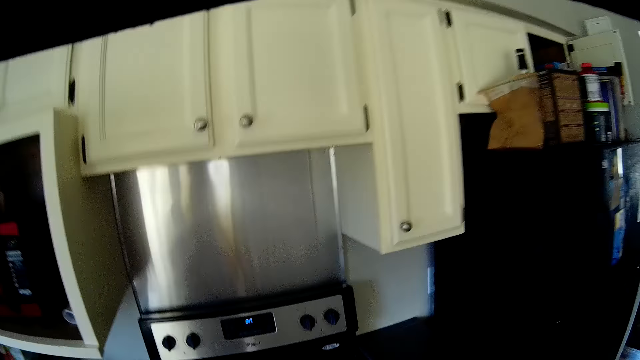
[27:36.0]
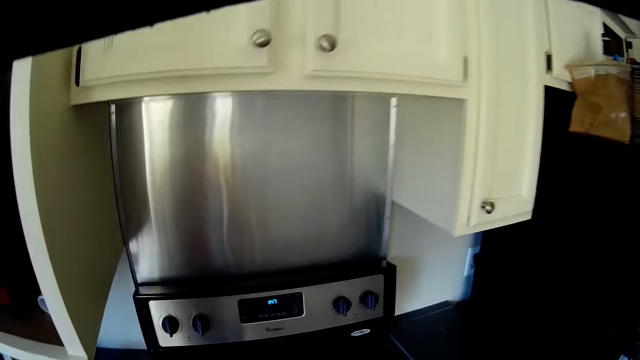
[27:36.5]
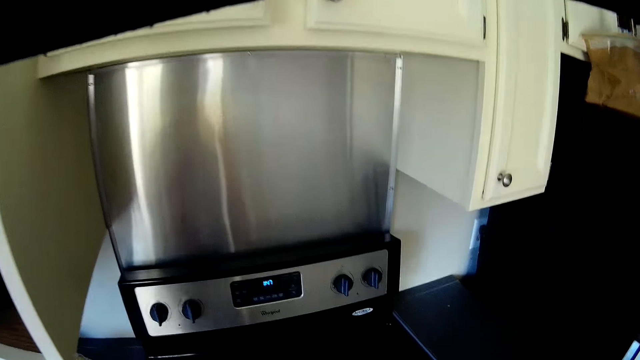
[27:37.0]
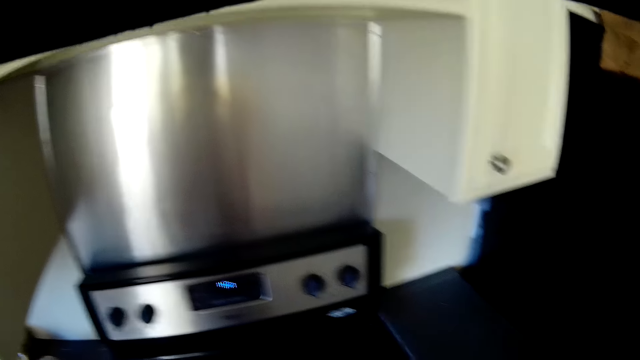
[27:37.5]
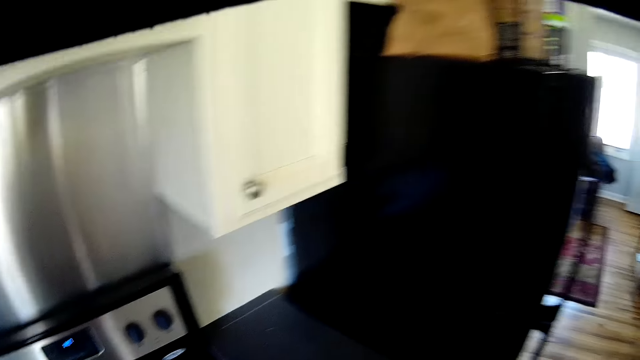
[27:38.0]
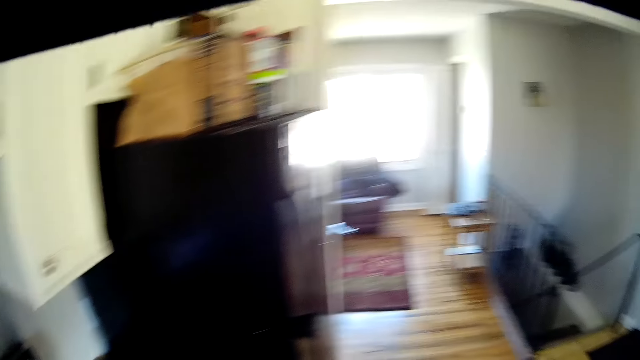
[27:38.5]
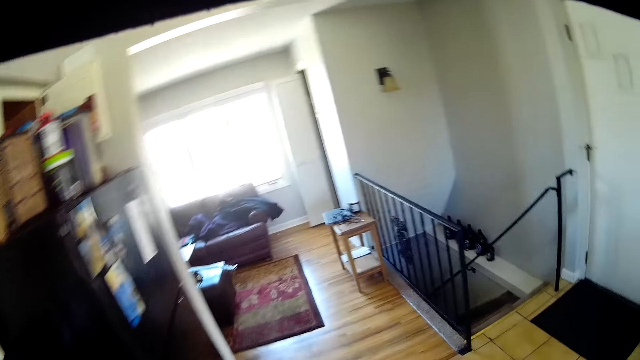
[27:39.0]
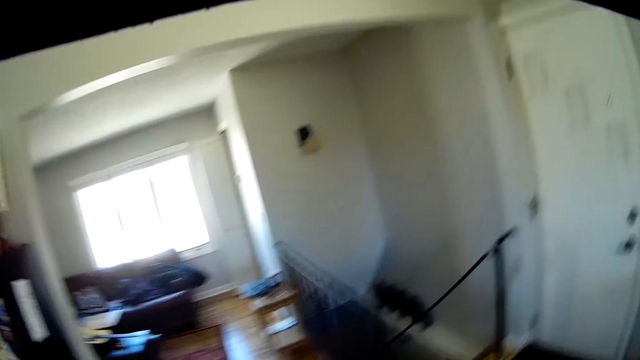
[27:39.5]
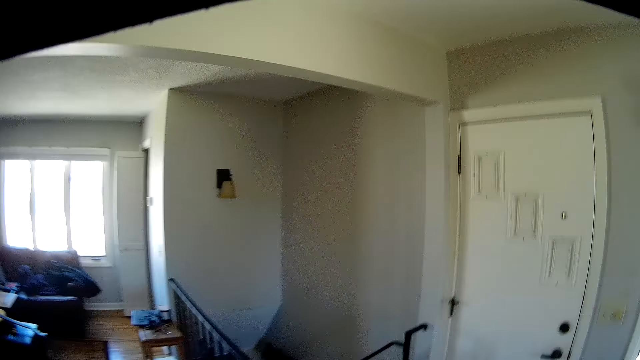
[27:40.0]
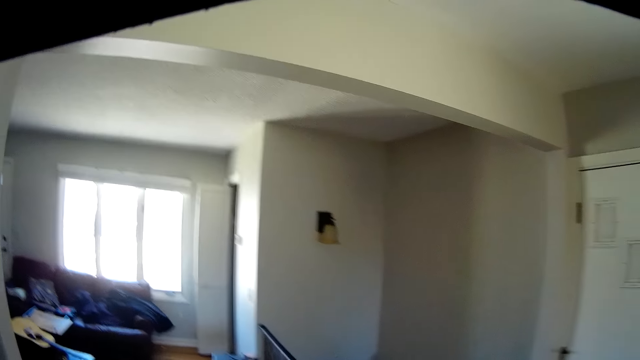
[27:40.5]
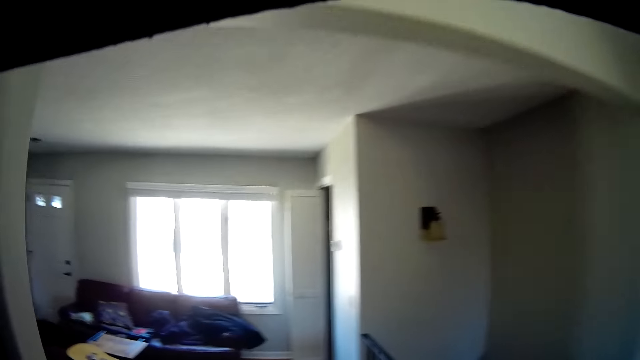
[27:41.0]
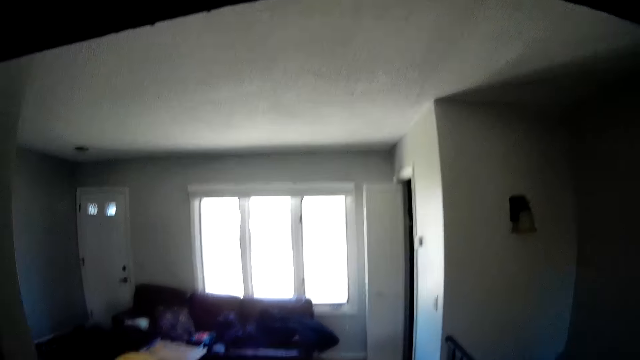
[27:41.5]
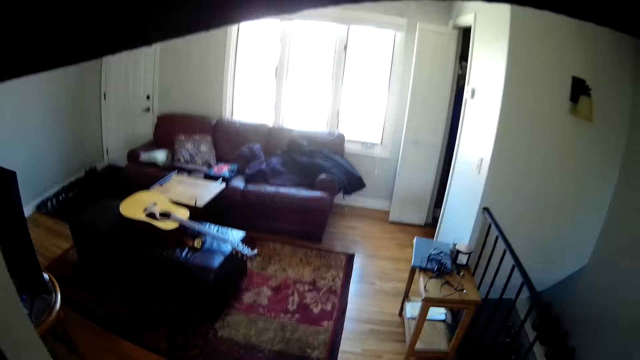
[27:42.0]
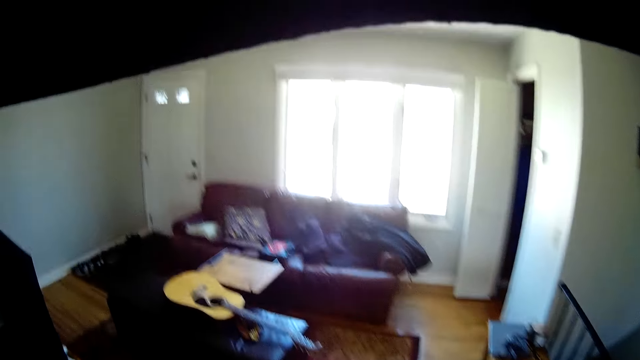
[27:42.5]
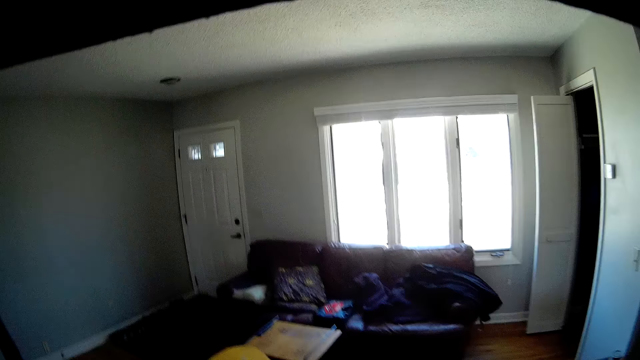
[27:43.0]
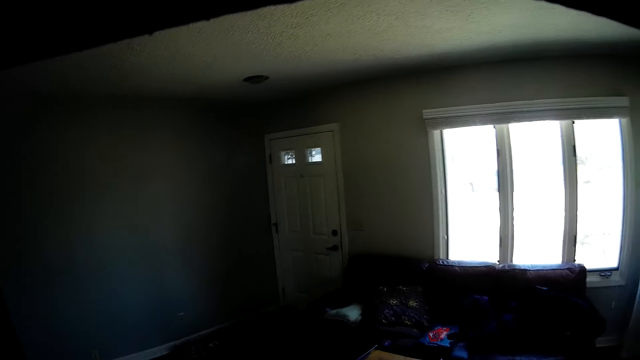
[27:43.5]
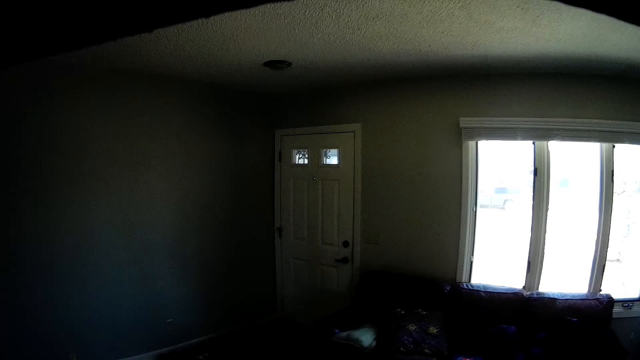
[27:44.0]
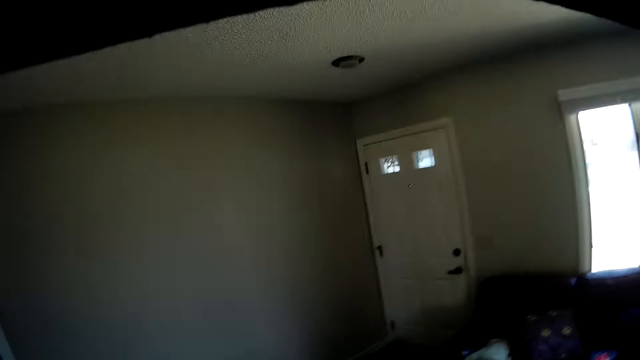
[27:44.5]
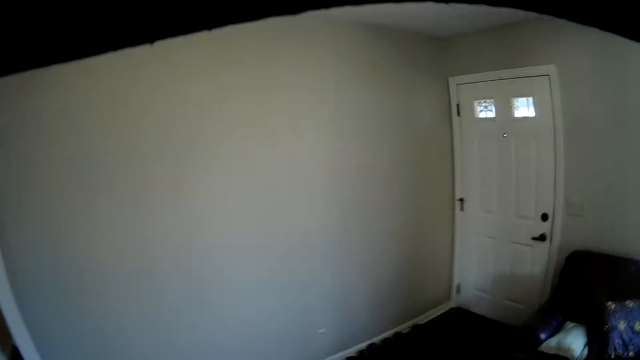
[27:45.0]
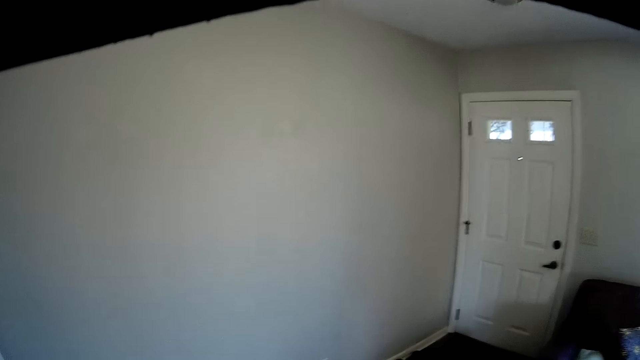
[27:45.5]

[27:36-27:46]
The camera wearer walks out of the kitchen into another room.

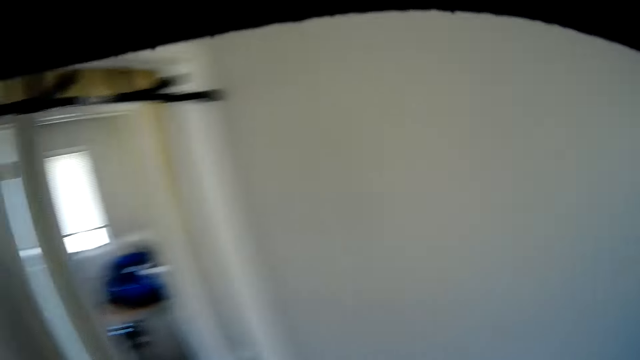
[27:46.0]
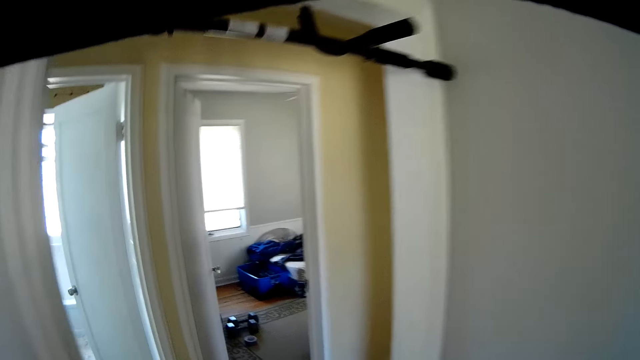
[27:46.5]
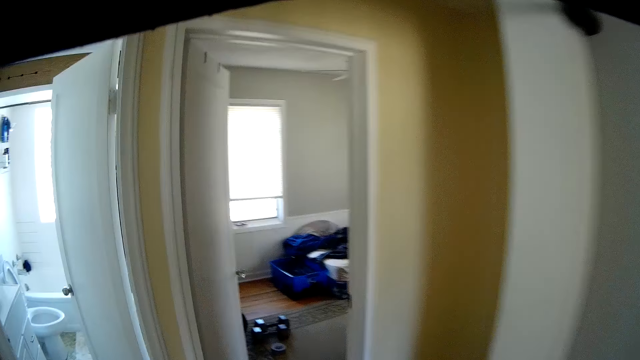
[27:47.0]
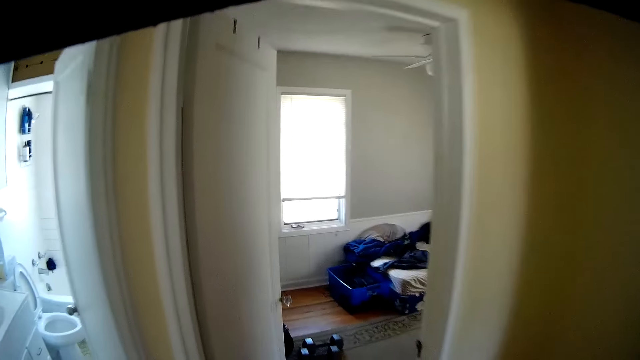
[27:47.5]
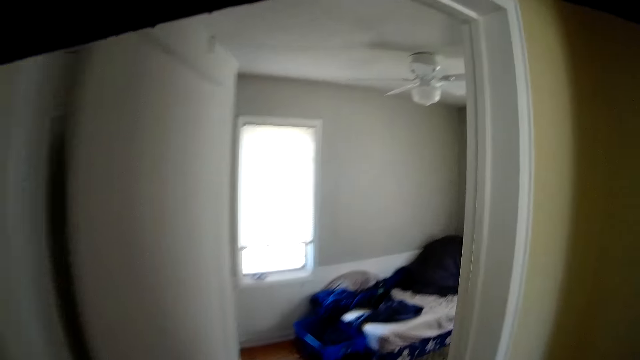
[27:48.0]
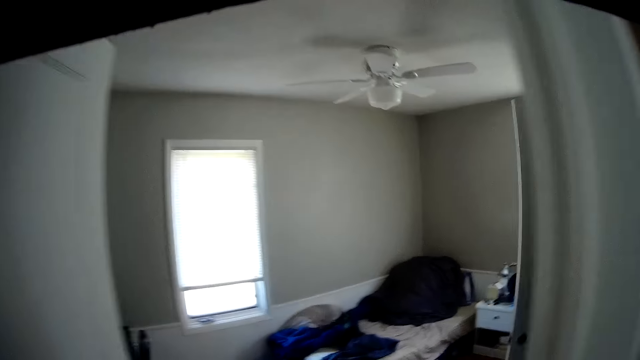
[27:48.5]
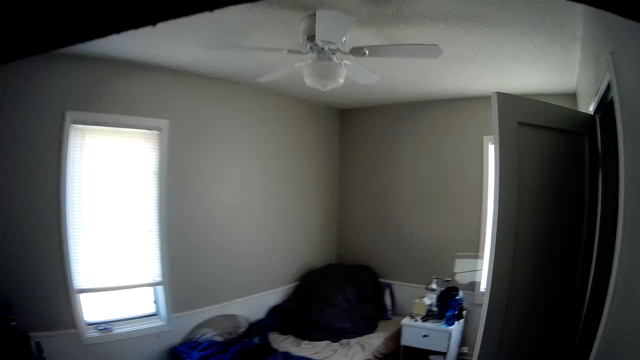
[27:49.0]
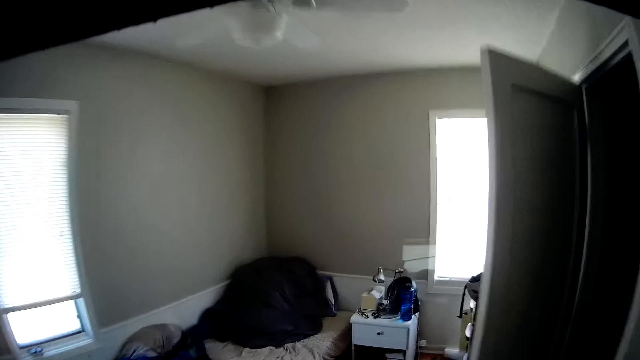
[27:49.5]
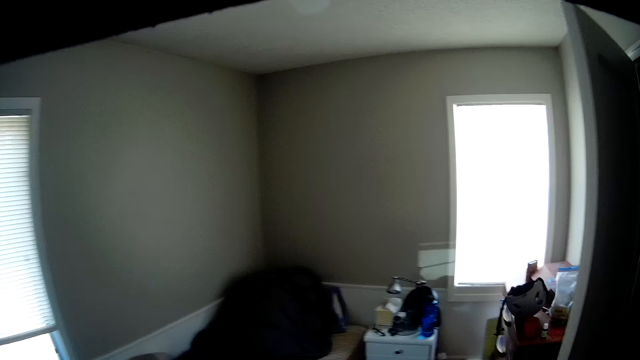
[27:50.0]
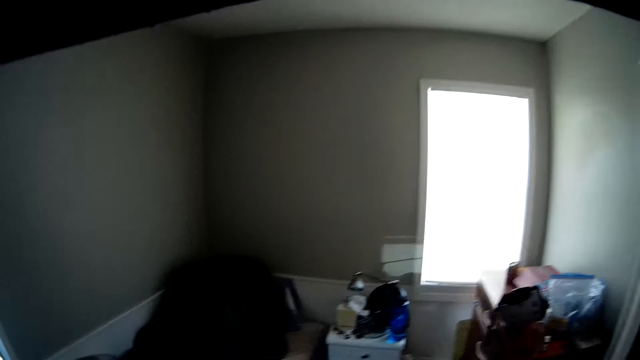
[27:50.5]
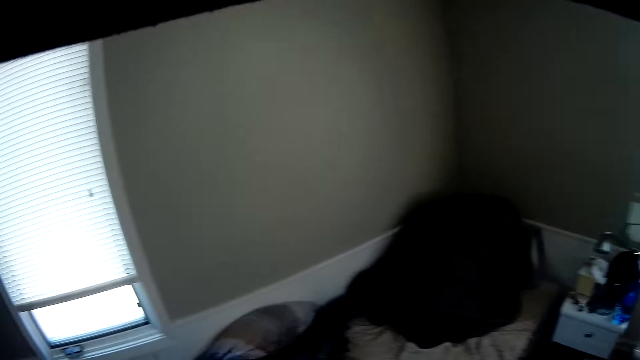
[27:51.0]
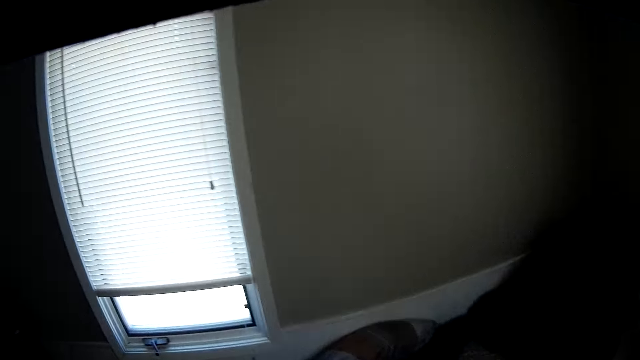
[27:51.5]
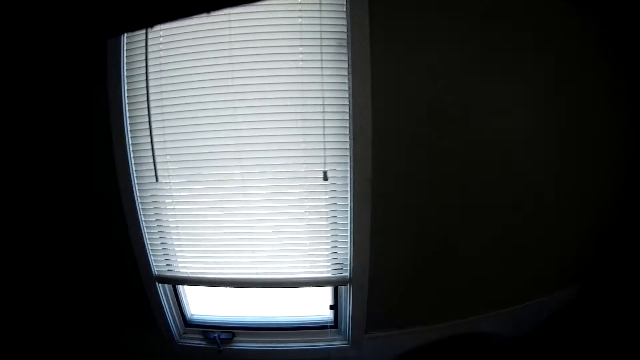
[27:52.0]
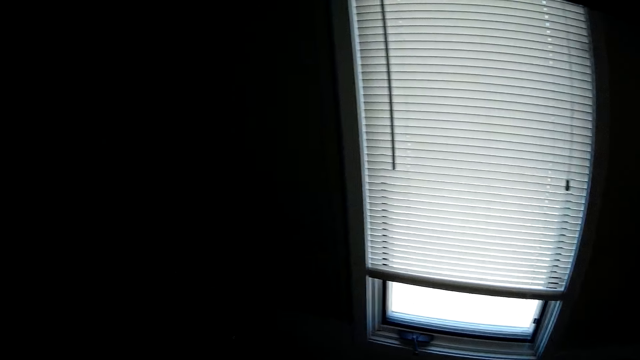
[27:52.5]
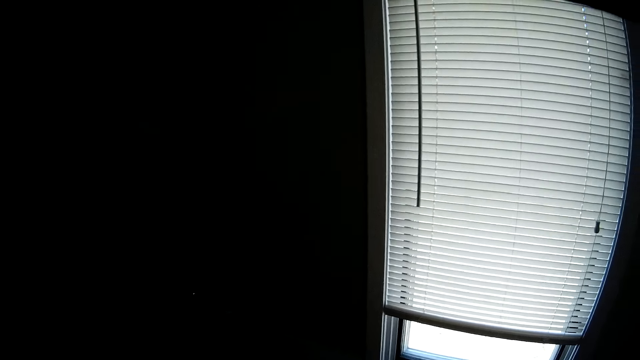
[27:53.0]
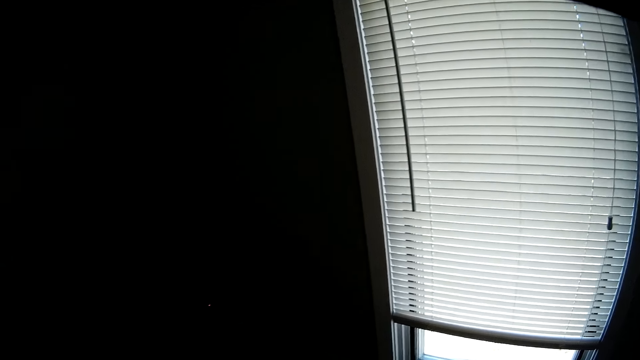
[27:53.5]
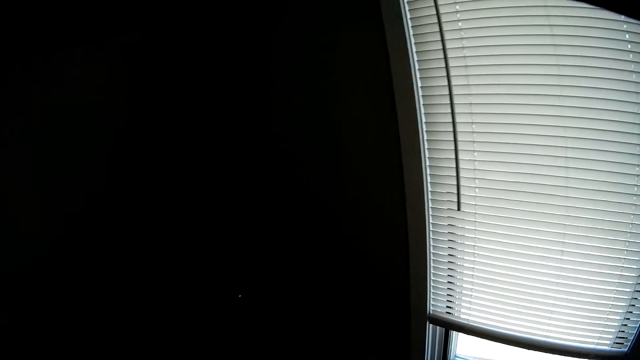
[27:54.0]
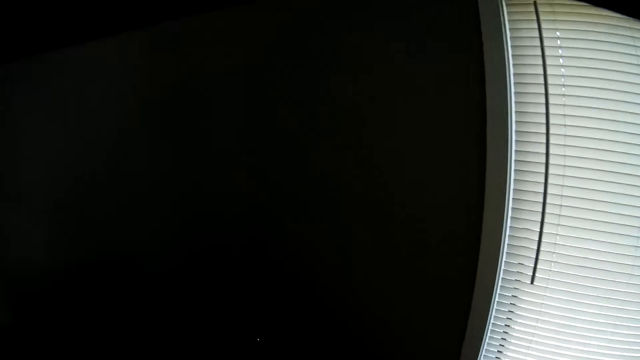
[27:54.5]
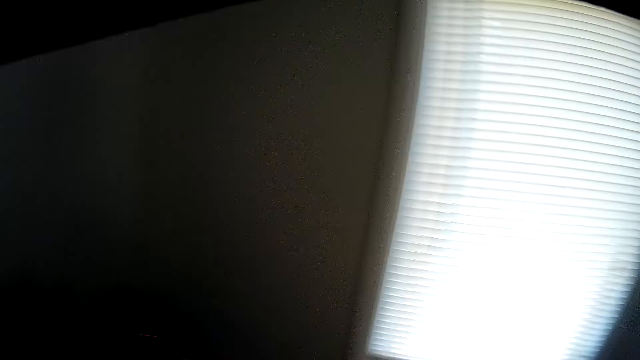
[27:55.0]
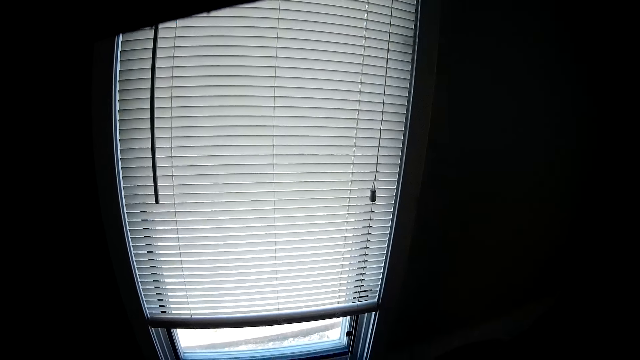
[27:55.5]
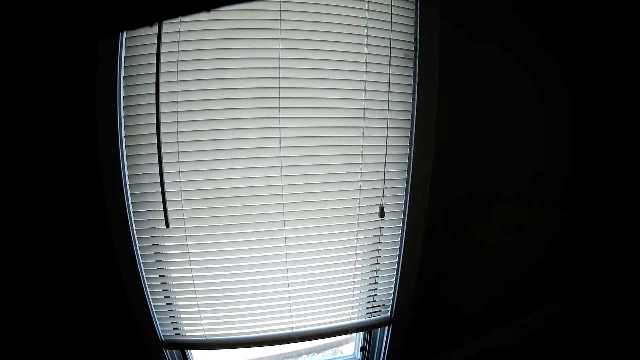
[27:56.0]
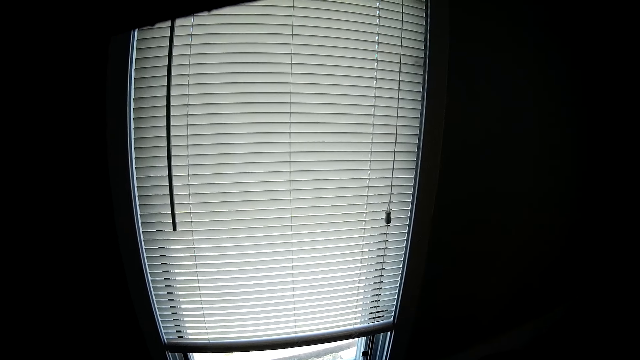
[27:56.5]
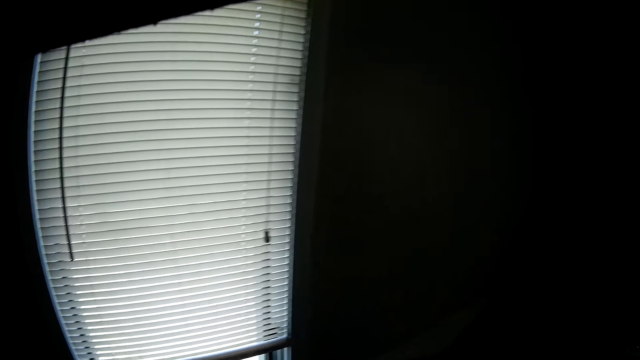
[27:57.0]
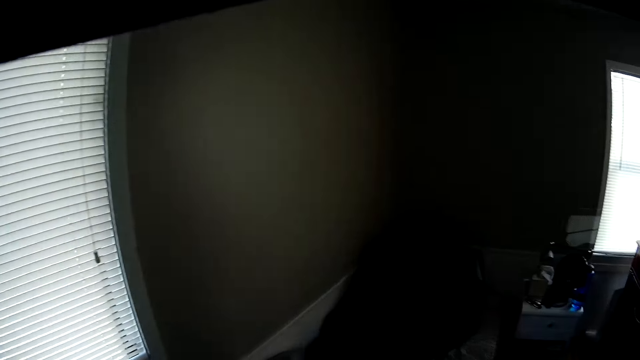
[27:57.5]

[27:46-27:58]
The camera wearer walks around the room.
